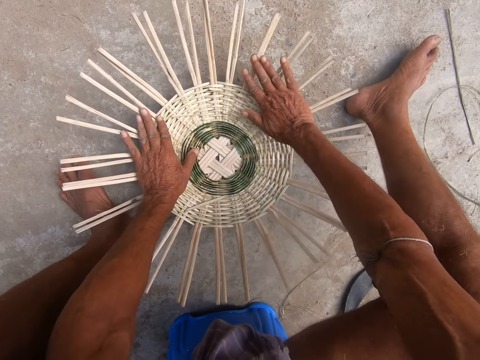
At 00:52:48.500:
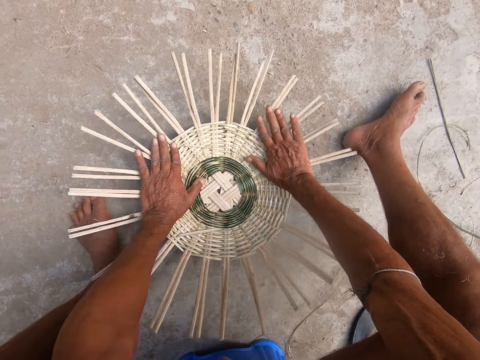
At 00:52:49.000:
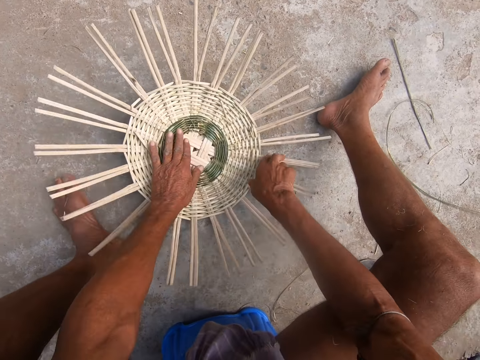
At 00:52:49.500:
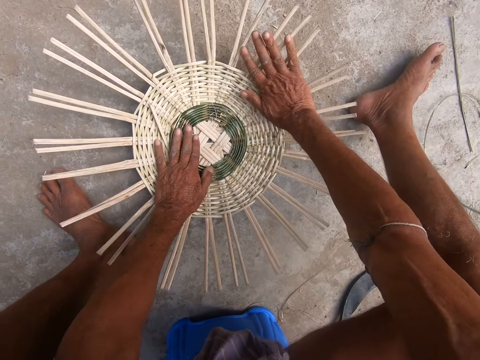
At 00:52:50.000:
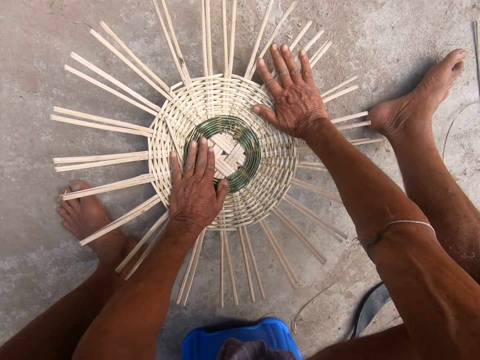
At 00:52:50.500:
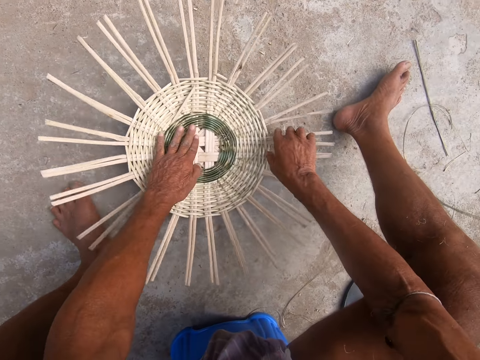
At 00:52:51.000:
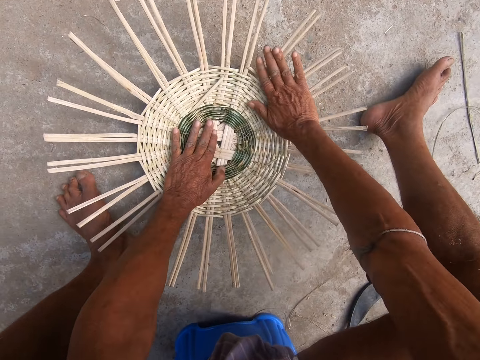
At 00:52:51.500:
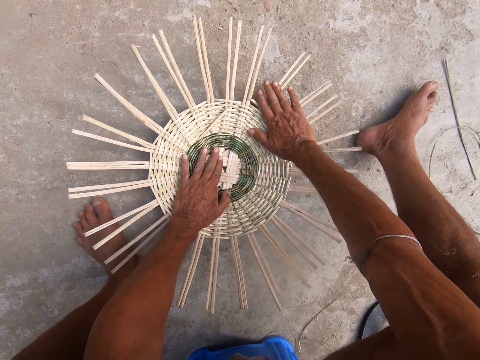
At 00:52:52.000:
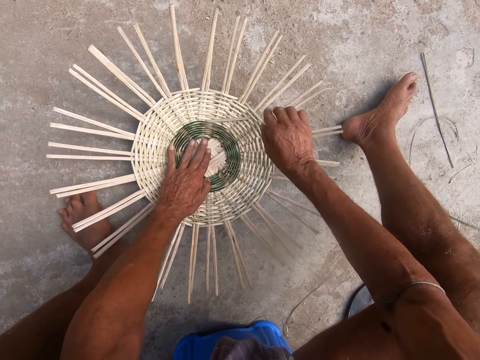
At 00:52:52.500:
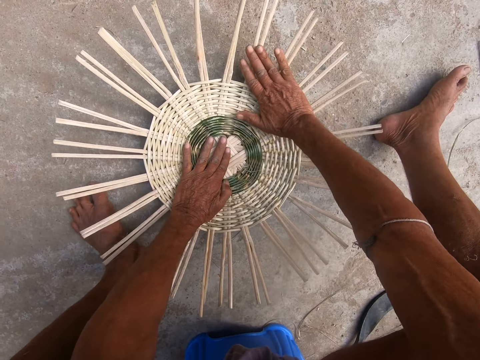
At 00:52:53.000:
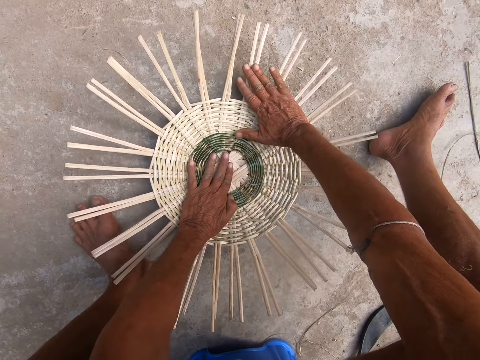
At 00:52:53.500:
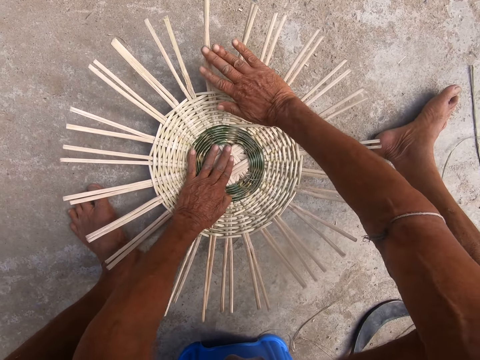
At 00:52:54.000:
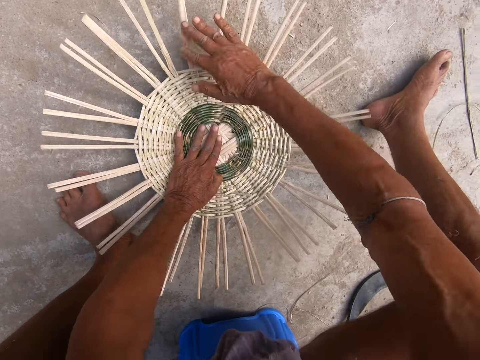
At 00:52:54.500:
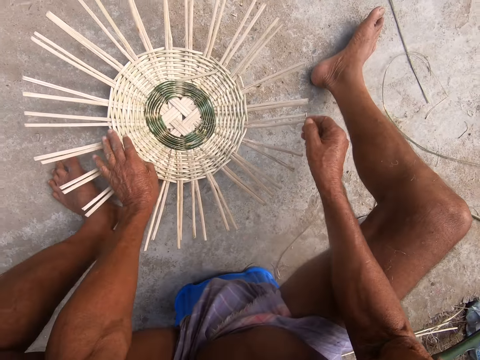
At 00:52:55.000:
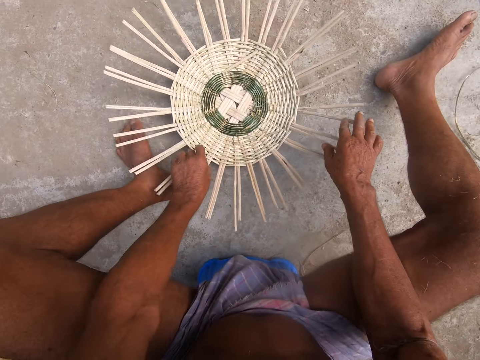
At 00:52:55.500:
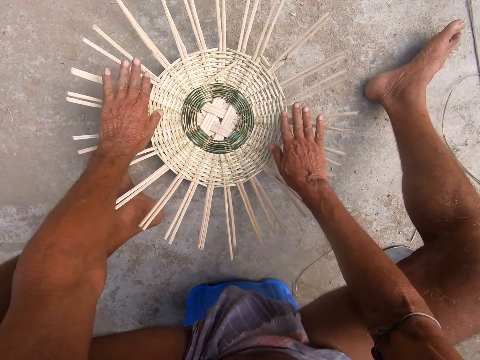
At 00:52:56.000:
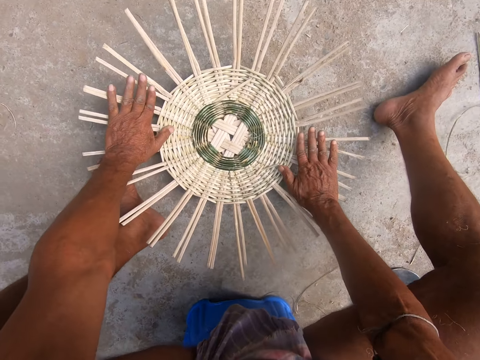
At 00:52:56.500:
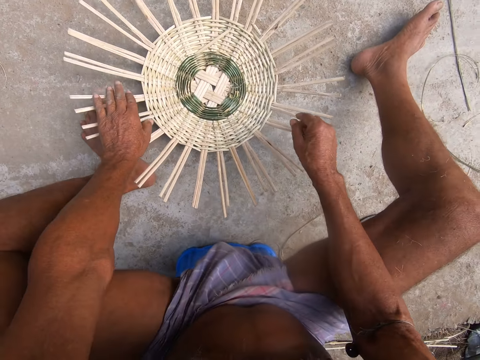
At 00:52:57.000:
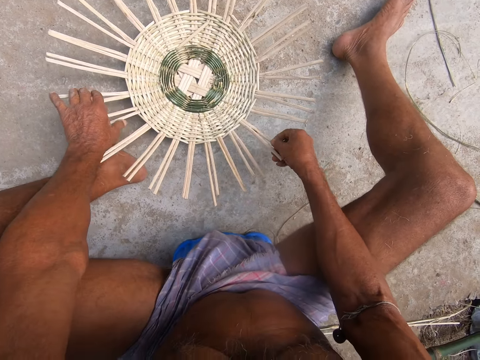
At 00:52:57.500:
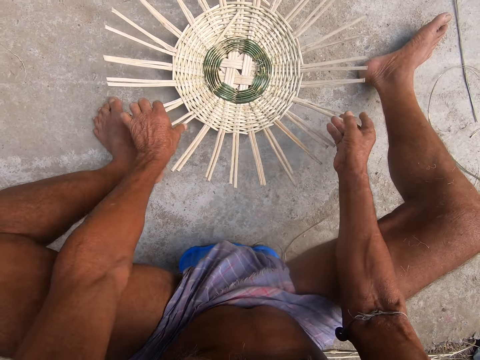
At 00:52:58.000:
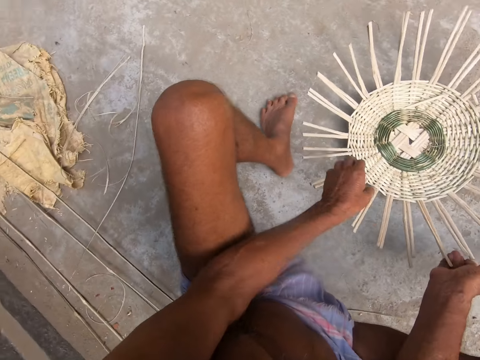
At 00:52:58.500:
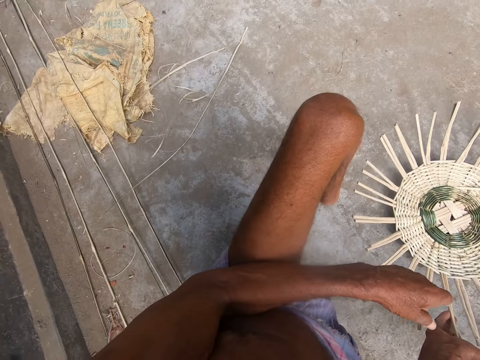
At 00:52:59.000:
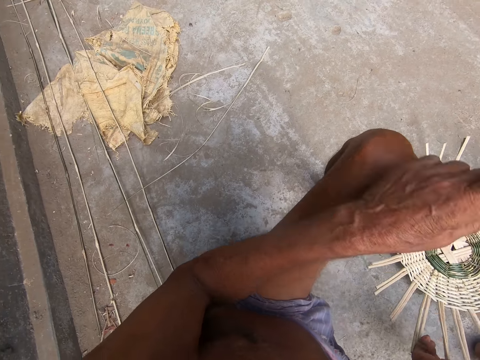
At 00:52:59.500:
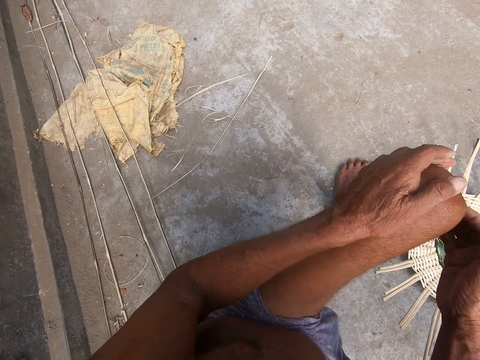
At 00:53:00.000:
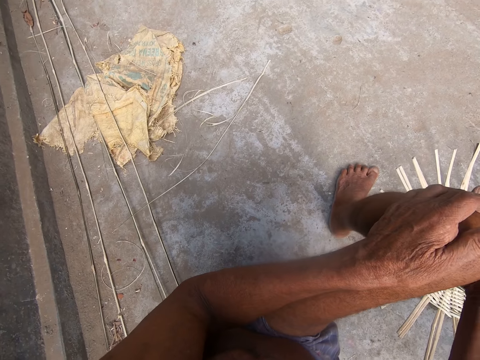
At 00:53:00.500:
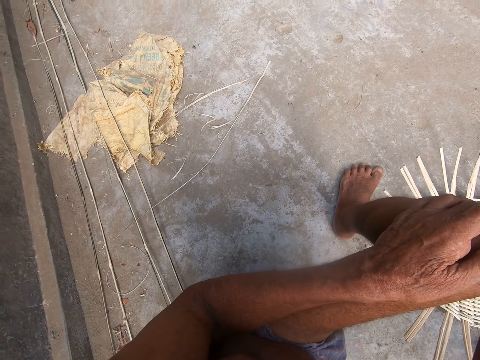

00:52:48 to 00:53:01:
The camera wearer adjusts the basket on the ground with both hands. He looks aside. He touches his left knee with both hands.

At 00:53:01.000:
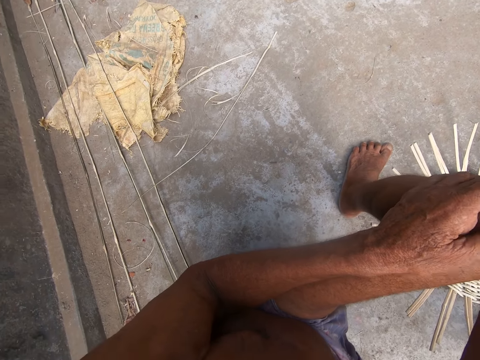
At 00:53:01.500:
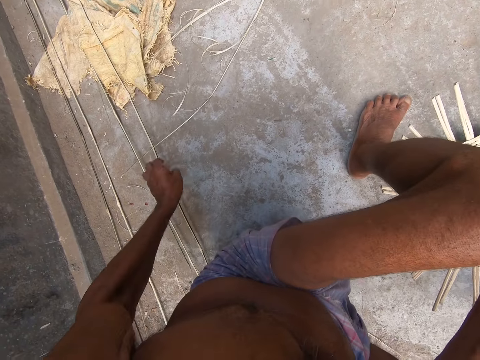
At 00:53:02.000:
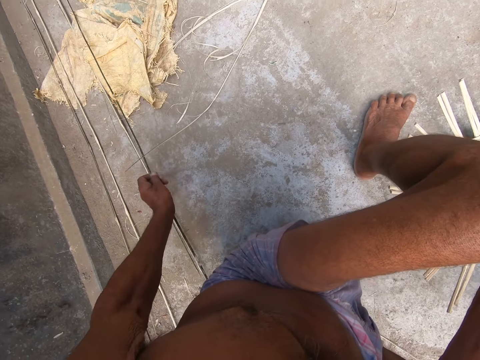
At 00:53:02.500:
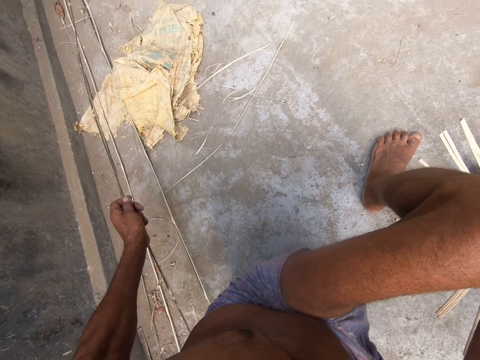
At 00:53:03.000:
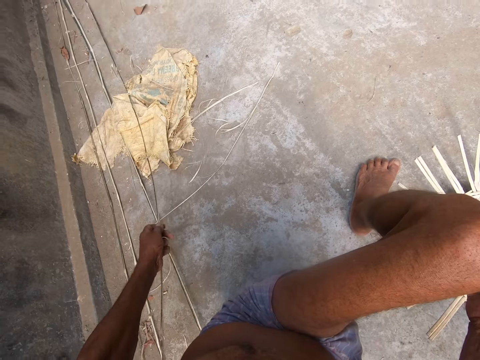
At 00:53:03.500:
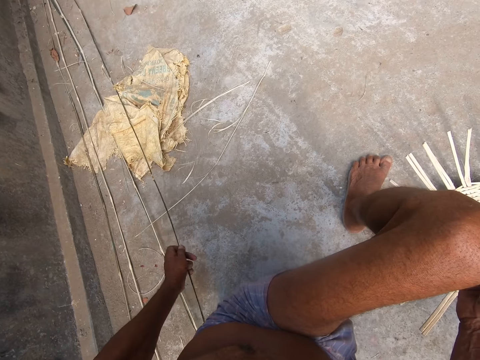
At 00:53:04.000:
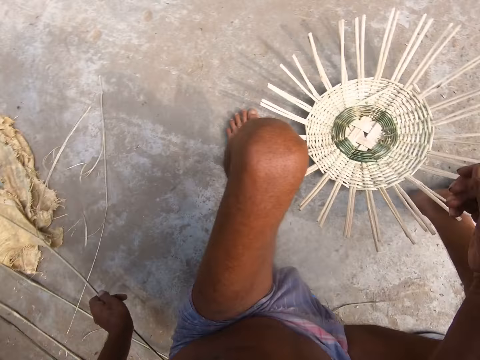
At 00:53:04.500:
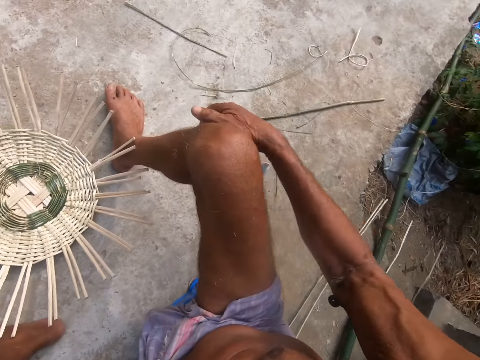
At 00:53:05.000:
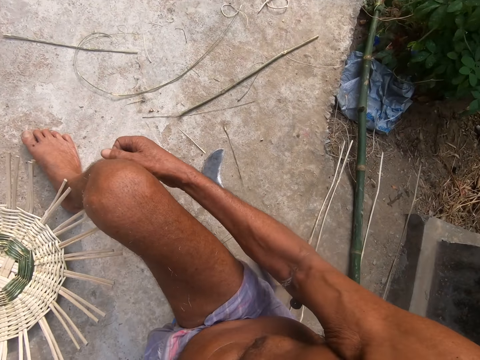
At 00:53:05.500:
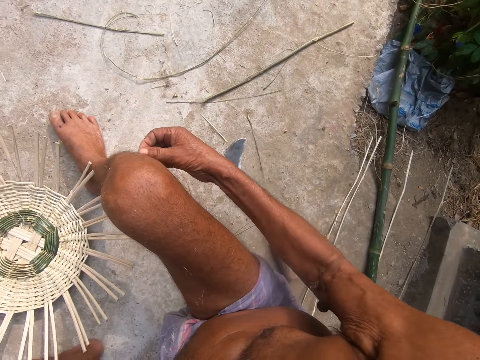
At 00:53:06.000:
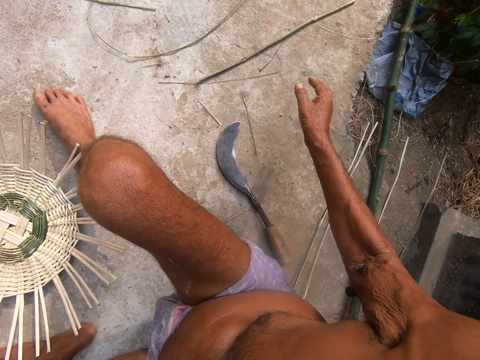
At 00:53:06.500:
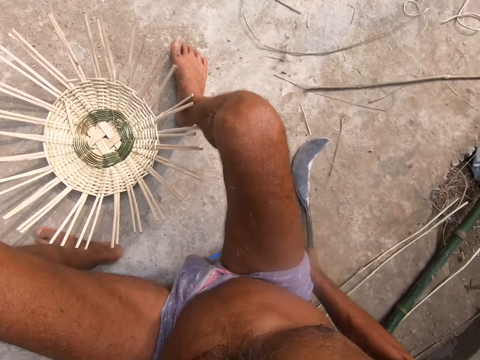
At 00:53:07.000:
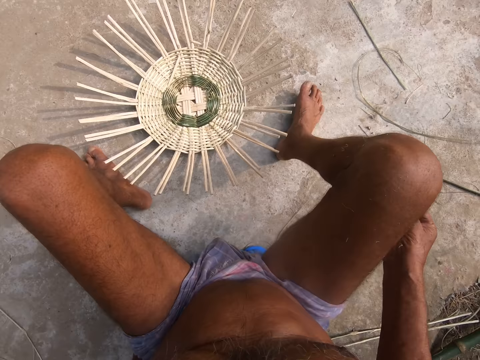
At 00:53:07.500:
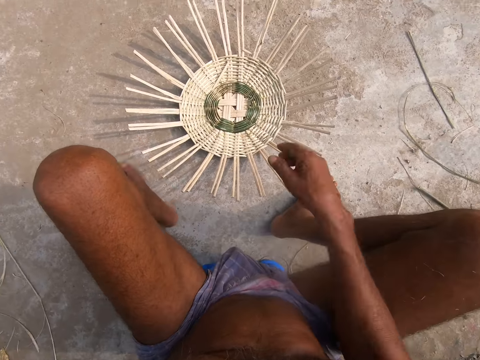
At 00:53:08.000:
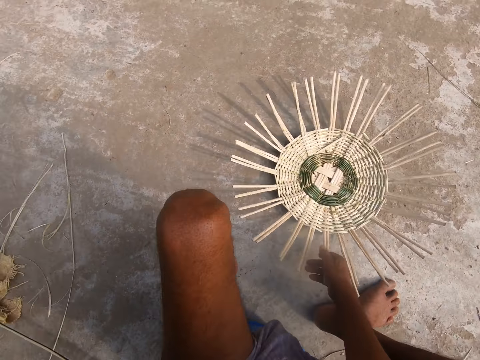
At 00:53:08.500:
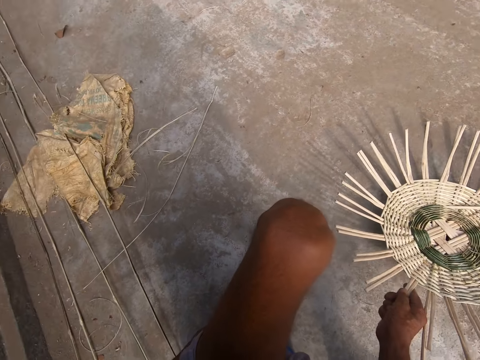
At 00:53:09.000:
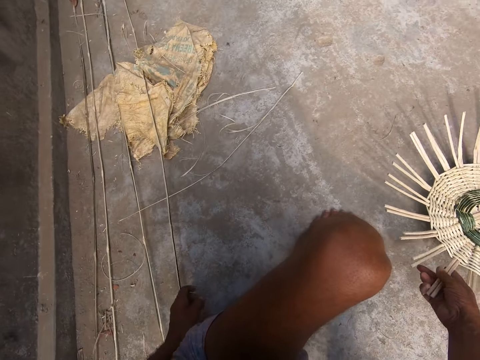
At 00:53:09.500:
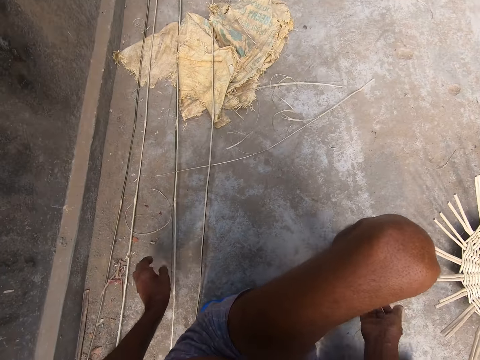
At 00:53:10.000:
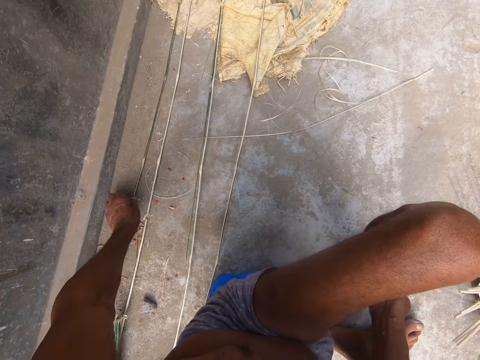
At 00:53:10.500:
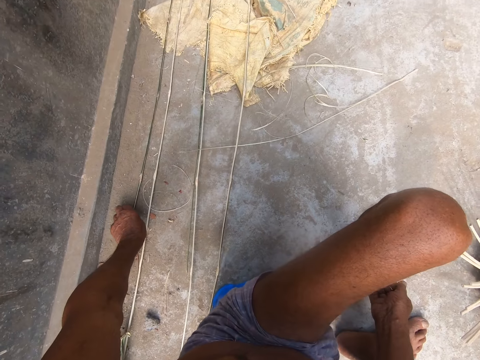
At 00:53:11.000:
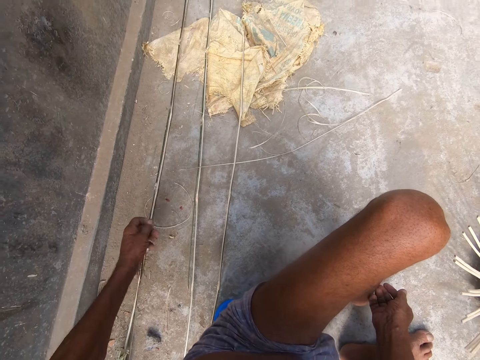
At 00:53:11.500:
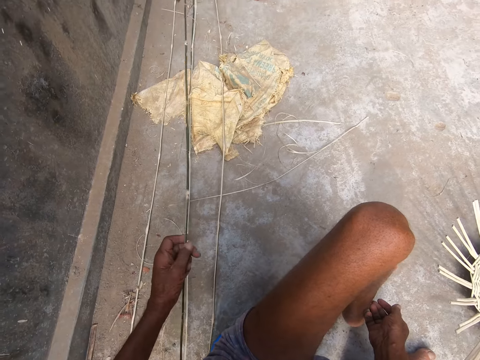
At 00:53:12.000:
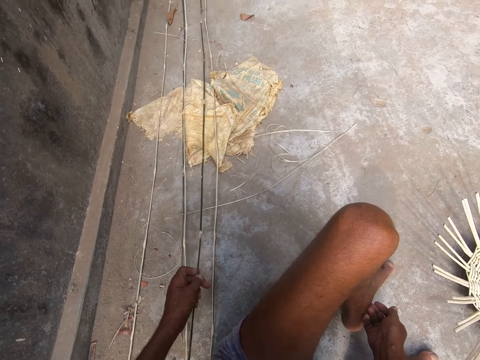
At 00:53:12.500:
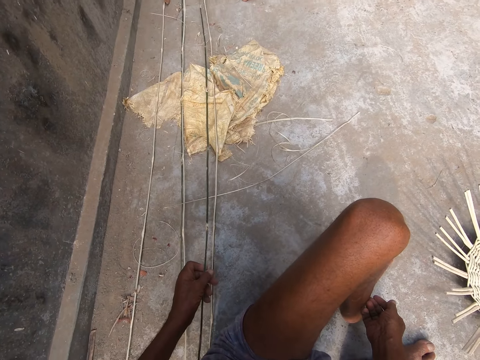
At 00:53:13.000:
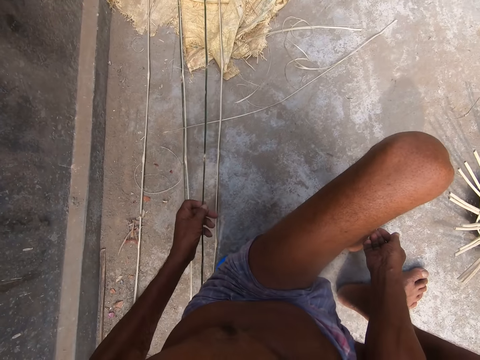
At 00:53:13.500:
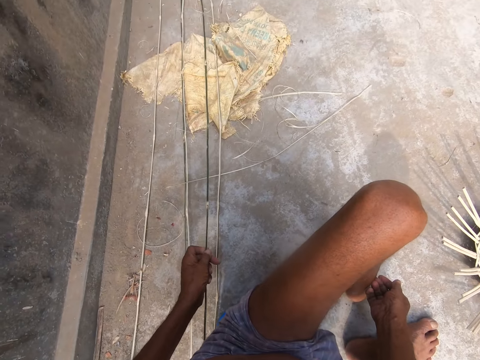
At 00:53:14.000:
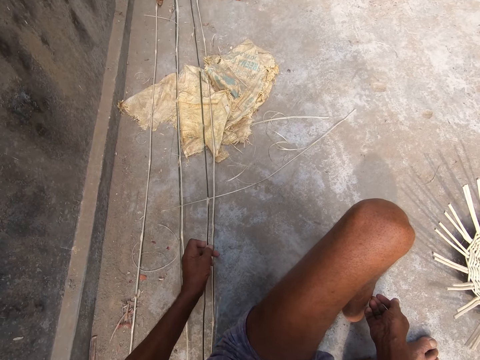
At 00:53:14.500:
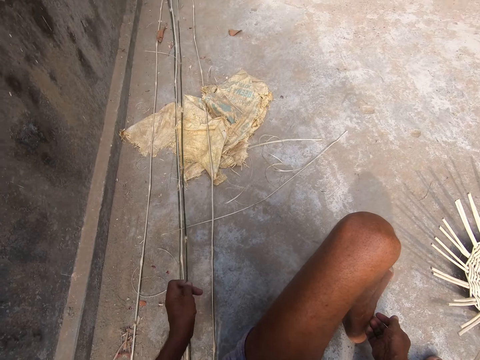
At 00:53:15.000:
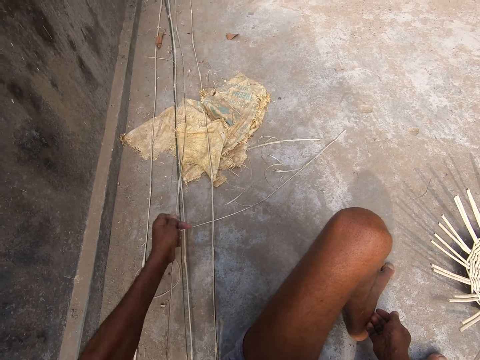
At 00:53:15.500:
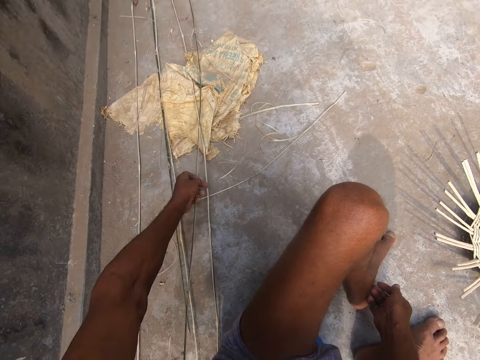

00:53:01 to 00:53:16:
The camera wearer picks a palm frond from the ground with his left hand. He scratches his right leg with his right hand. He looks aside. He adjusts the basket on the ground with his right hand. He picks a palm frond from the ground with his left hand.
